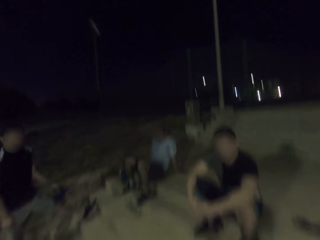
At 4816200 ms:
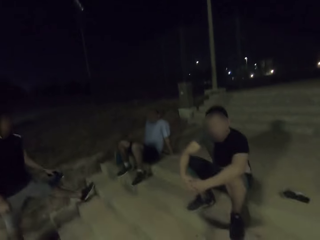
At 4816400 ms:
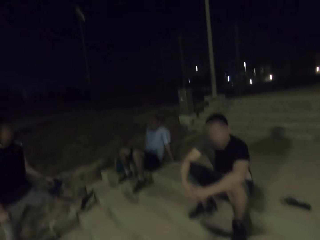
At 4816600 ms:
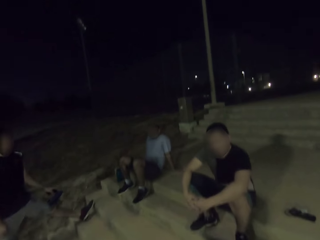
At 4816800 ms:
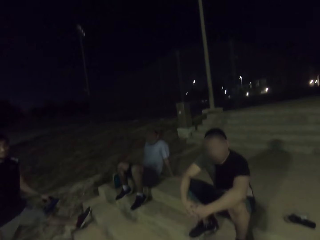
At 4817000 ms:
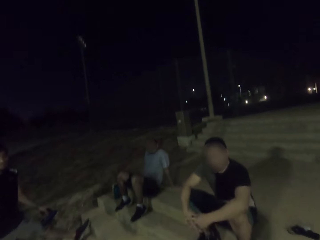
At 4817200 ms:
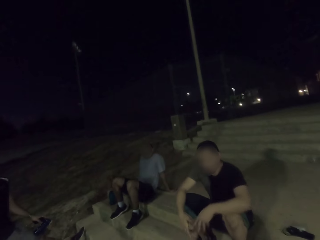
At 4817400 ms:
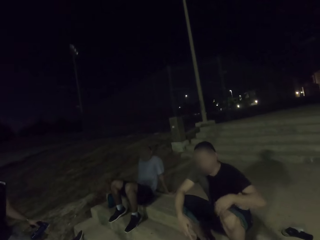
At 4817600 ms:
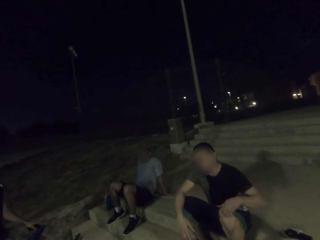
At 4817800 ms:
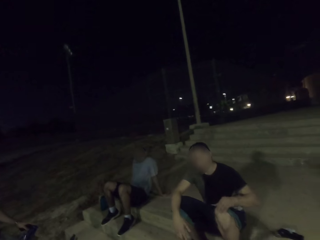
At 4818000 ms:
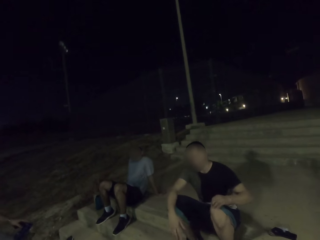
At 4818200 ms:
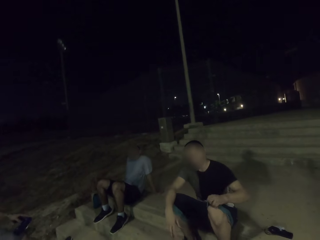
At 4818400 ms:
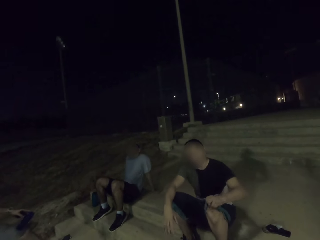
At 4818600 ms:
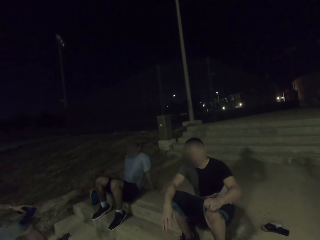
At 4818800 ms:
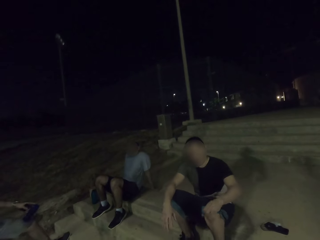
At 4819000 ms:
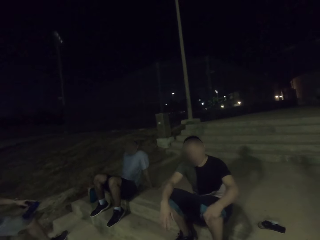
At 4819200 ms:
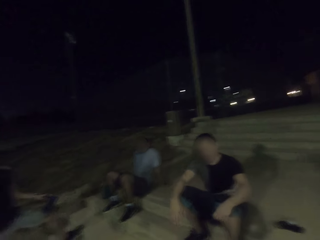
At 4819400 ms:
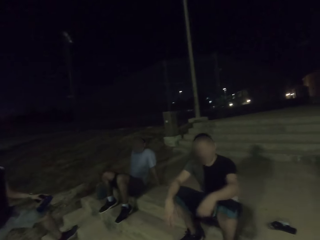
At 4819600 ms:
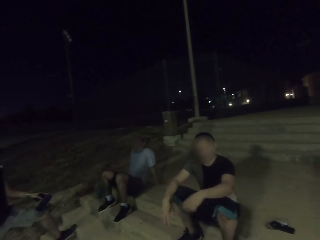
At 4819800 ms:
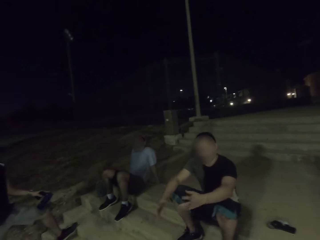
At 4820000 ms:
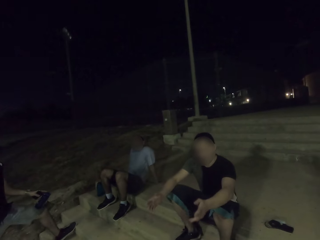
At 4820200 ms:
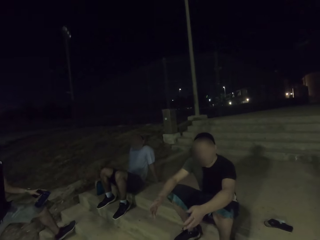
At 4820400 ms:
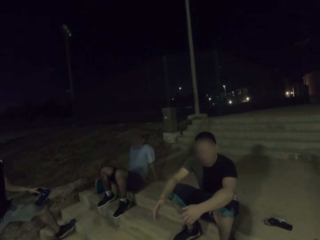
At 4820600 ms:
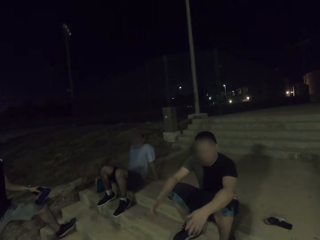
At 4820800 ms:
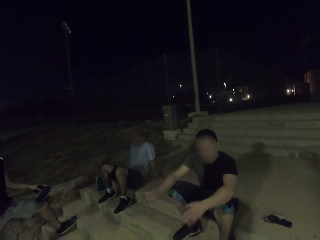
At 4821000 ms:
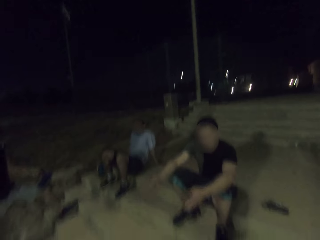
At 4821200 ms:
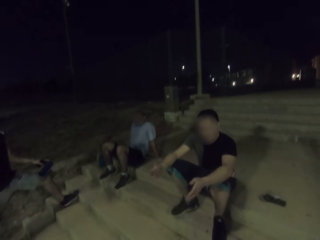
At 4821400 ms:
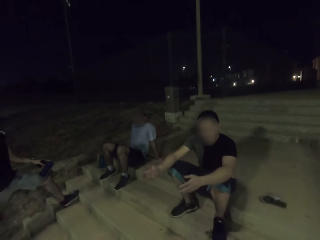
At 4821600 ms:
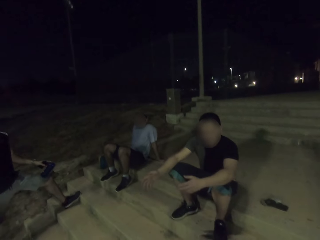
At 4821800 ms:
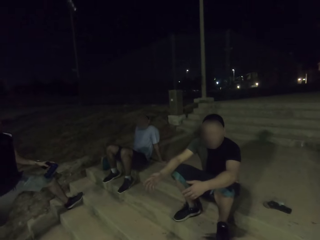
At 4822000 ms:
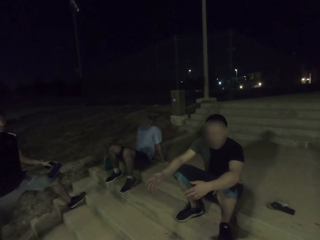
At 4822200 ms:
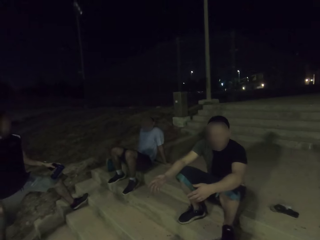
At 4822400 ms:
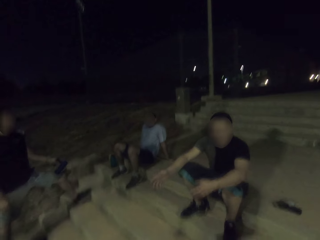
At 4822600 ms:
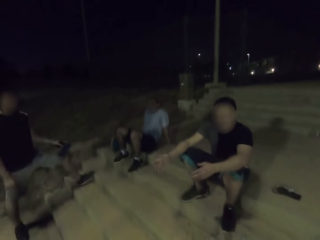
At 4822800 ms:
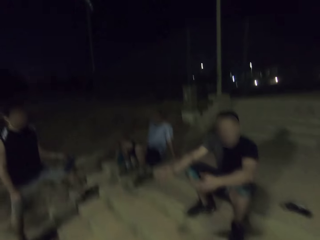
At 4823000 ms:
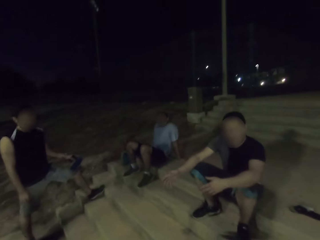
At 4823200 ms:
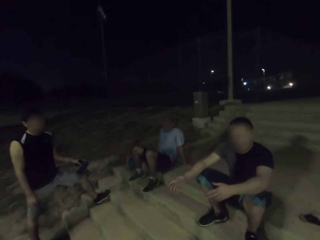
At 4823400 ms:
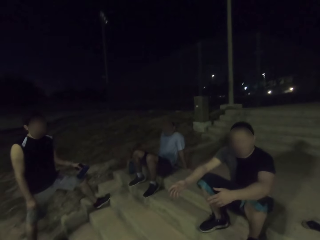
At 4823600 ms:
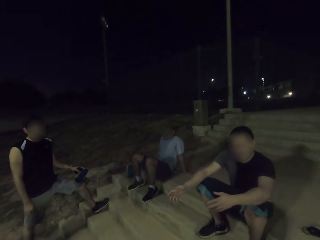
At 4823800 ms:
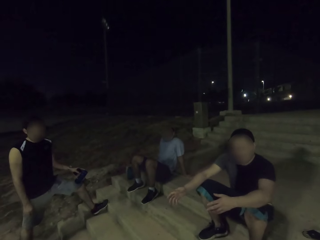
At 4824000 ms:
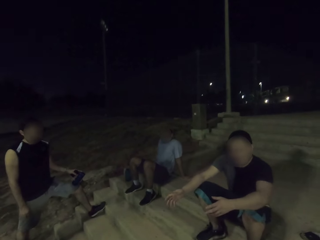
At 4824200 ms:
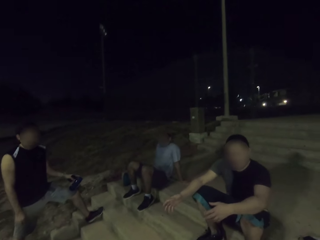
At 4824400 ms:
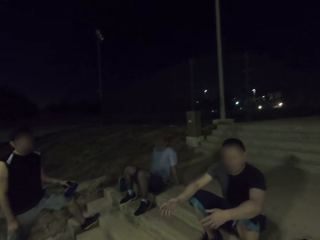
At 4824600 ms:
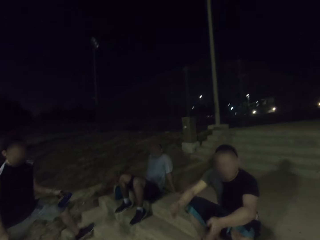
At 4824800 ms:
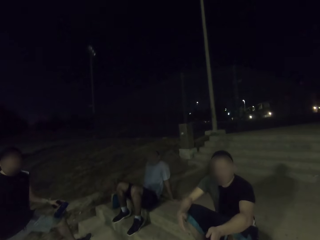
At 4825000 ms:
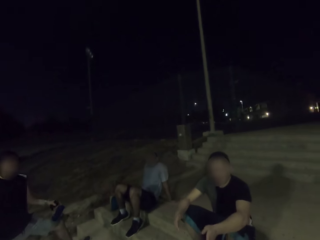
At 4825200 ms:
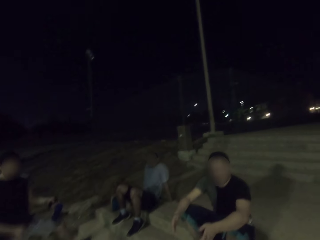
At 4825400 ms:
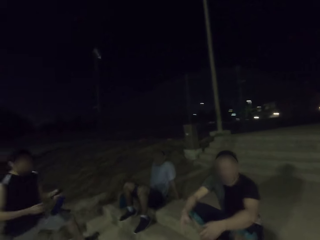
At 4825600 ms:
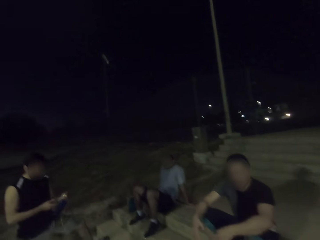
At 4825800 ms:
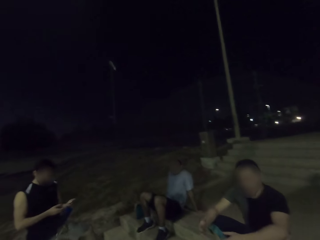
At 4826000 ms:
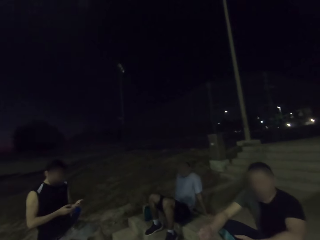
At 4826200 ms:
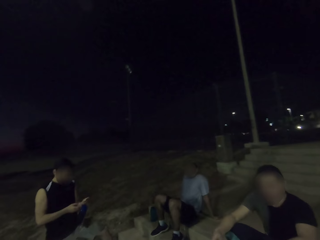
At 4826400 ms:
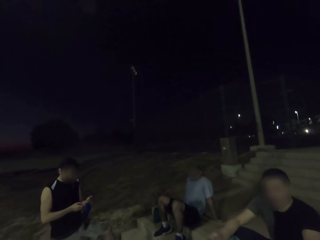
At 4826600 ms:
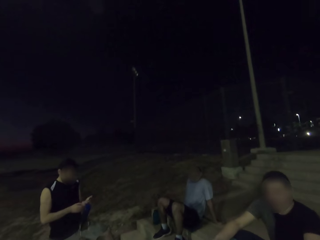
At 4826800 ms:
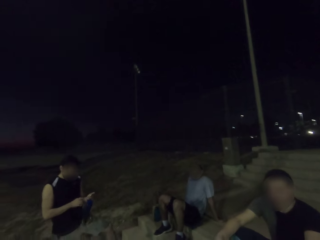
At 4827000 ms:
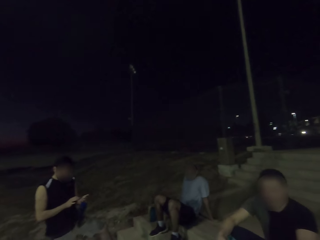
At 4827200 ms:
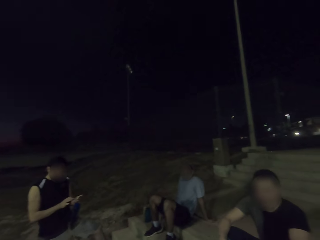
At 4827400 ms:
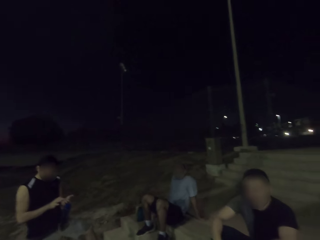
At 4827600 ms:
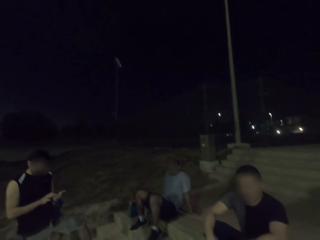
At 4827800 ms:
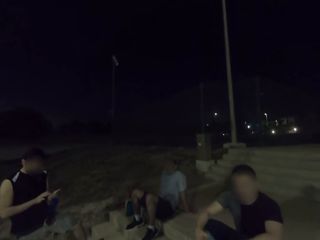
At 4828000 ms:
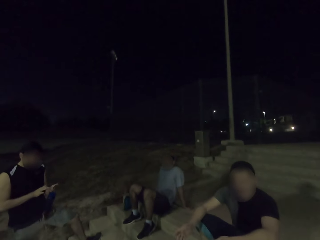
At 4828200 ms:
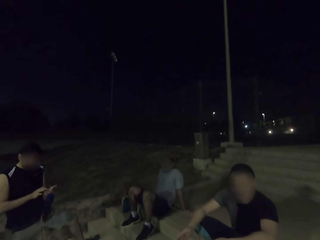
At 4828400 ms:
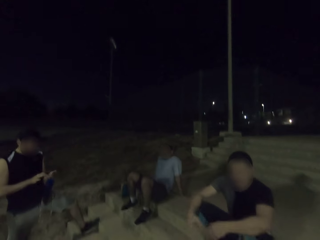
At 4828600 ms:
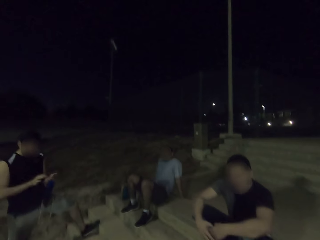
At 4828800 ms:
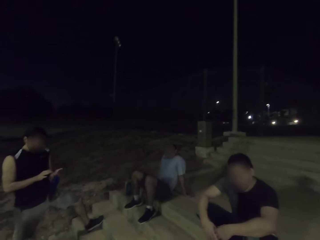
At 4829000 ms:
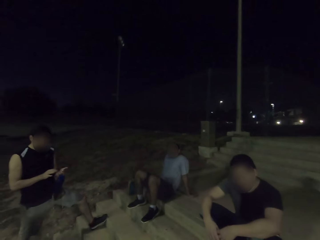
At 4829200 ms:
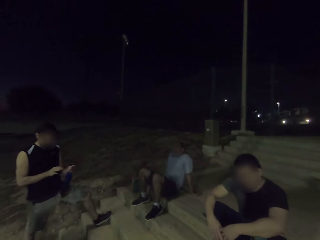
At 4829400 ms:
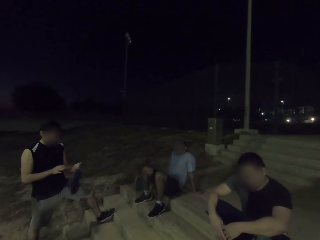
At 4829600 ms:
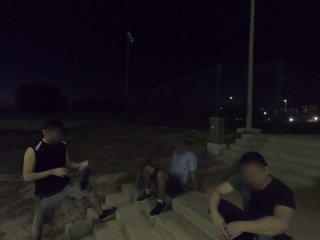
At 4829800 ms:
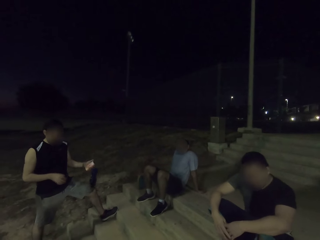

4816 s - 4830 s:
A man touches his shorts. The man stretches his shorts. The man interacts. Another man talks. The other man presses the phone.

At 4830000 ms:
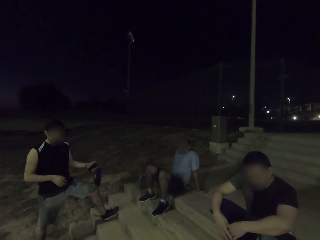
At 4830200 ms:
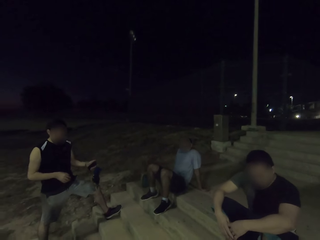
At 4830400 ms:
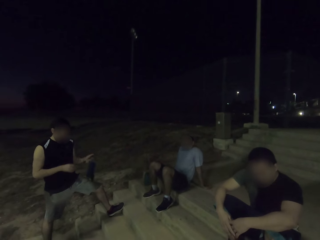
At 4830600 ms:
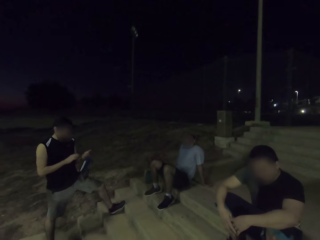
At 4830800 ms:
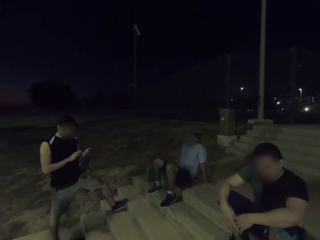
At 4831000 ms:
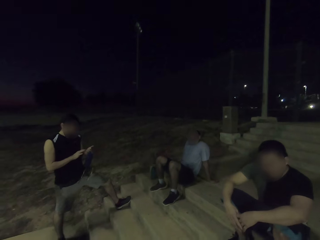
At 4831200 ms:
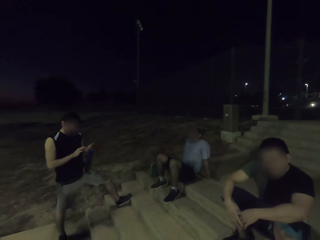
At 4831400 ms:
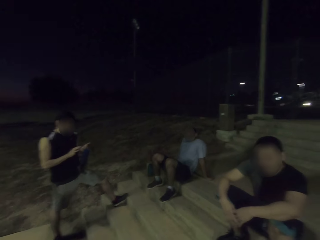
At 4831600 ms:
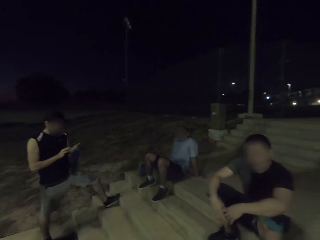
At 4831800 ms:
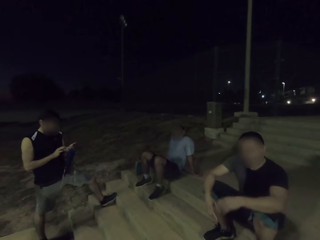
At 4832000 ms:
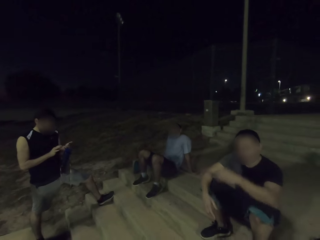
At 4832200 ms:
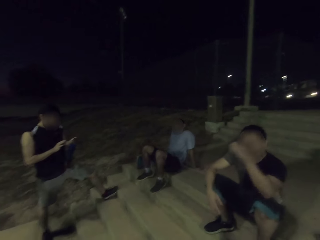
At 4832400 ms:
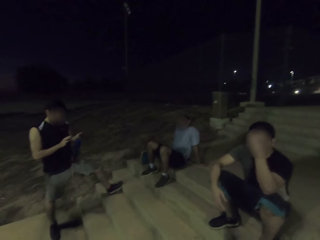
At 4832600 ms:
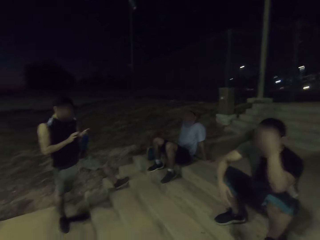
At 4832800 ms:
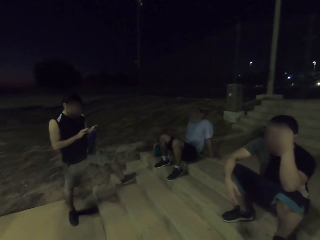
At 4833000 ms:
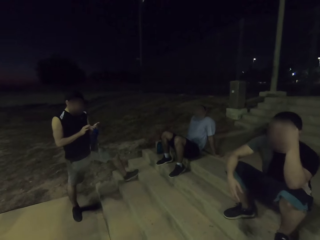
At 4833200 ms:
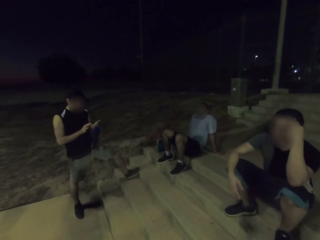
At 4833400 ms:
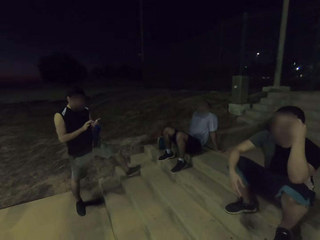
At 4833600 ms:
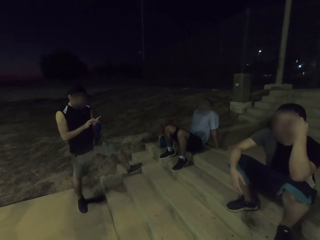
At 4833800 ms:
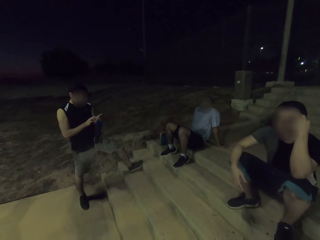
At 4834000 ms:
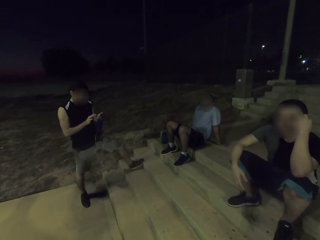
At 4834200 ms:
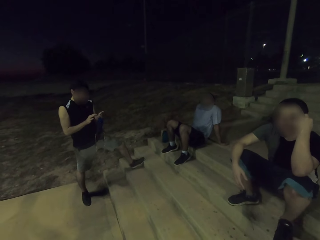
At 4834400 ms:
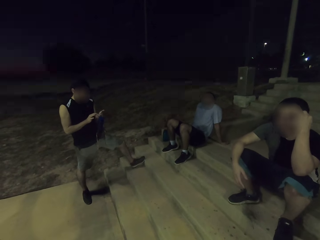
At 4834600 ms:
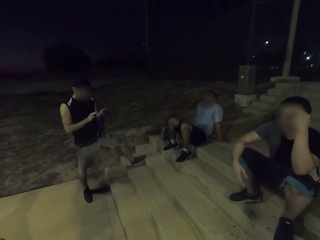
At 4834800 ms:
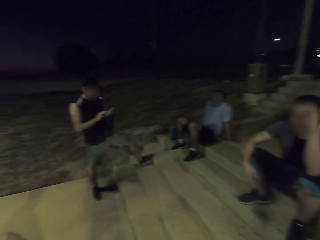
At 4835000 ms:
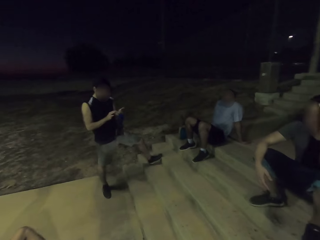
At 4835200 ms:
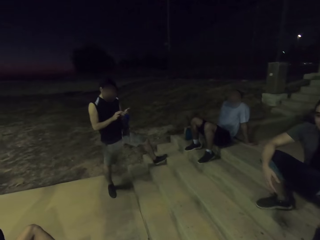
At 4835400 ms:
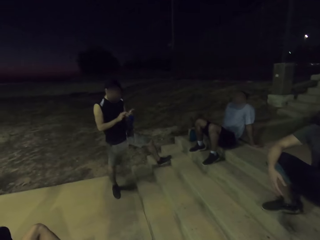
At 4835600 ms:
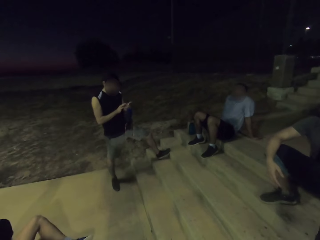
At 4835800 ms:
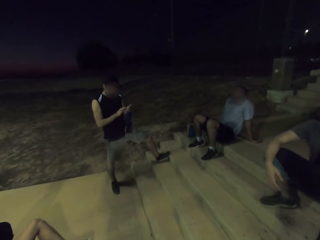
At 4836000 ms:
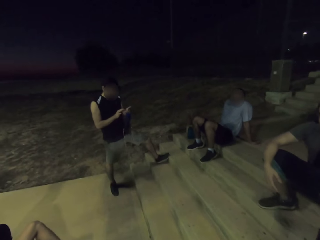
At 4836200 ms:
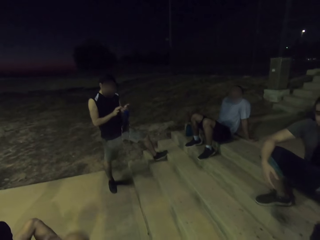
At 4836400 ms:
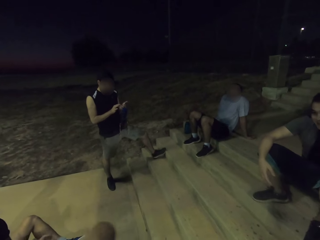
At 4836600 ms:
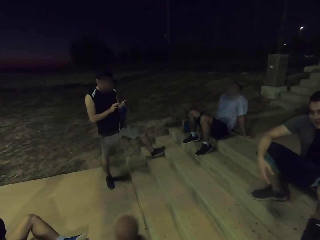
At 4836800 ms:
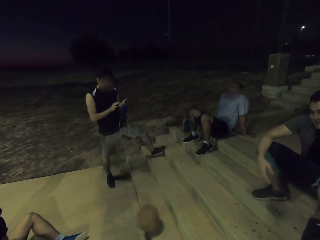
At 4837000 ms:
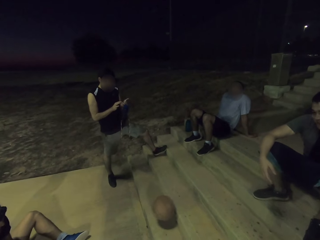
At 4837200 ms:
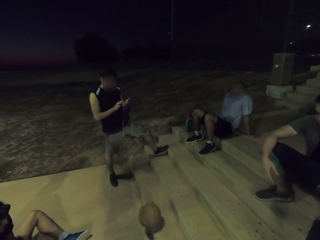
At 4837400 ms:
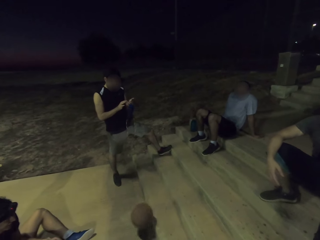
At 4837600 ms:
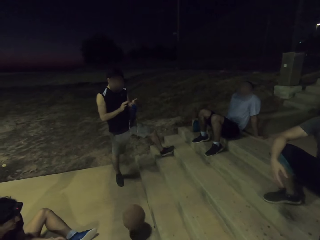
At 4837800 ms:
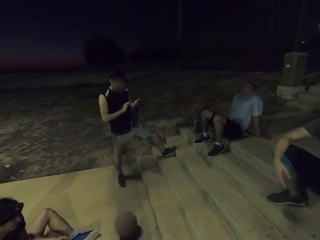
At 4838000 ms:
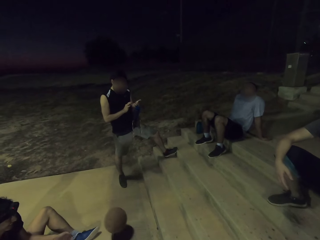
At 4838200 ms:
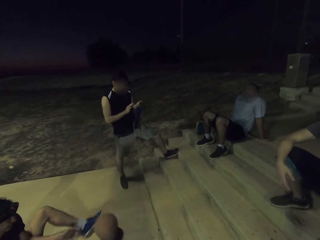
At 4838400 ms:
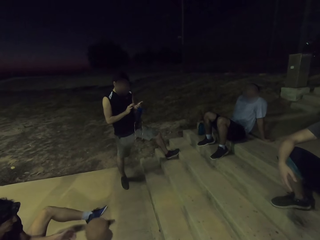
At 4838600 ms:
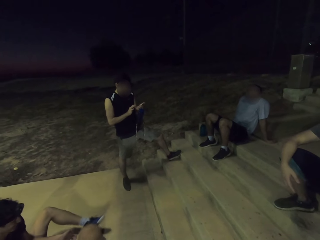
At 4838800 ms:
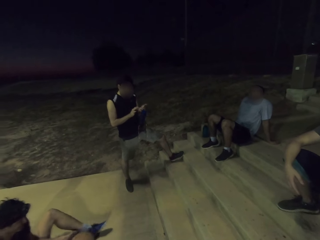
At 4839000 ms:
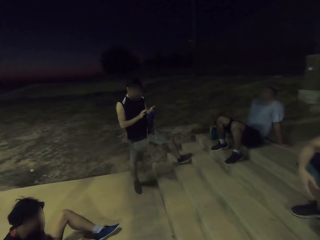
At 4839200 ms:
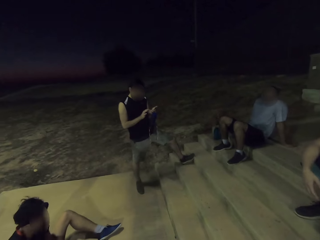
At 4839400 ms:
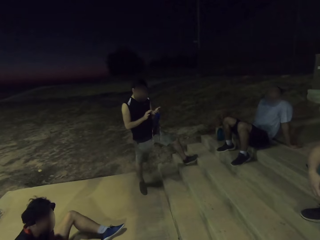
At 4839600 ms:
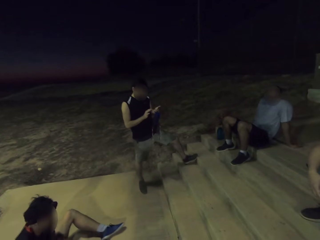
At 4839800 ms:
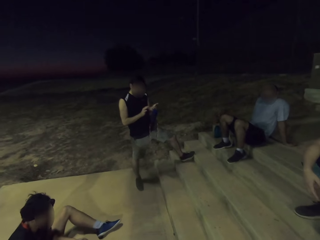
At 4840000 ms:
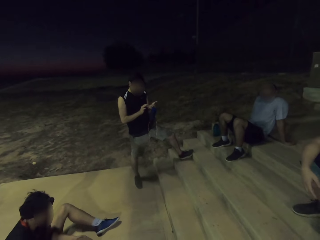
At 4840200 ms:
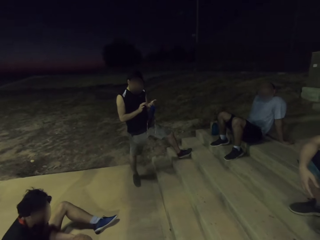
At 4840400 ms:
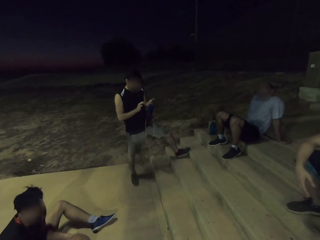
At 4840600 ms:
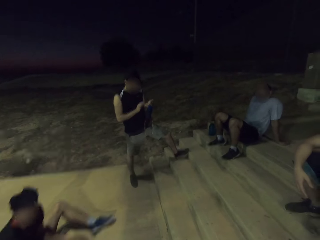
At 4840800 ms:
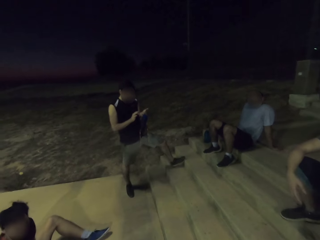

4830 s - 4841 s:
A man touches his face. The camera wearer throws the ball on the stairs. Another man throws the ball.
